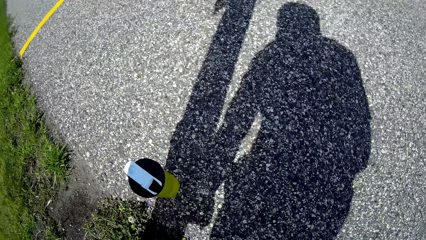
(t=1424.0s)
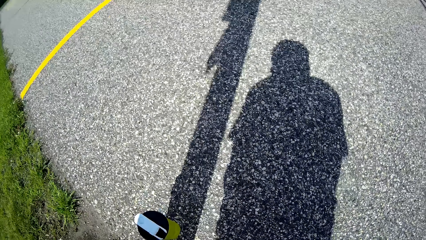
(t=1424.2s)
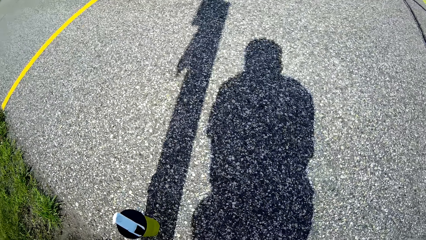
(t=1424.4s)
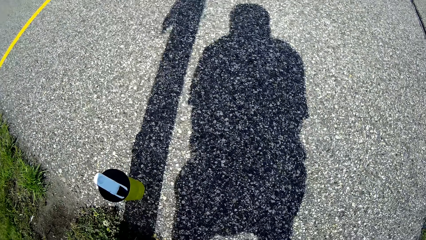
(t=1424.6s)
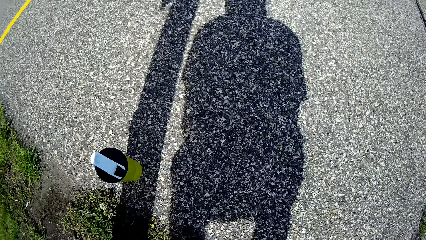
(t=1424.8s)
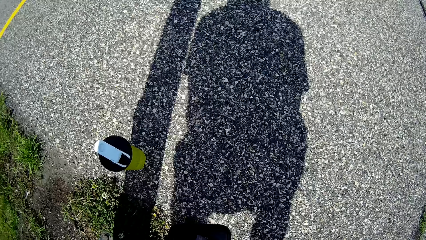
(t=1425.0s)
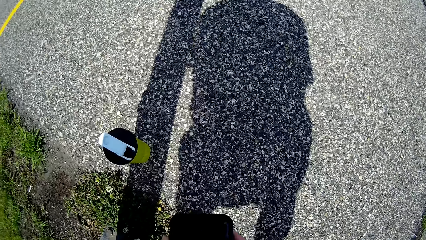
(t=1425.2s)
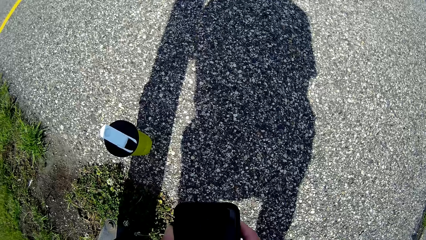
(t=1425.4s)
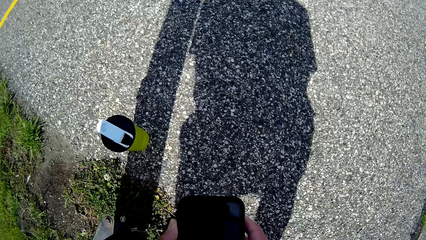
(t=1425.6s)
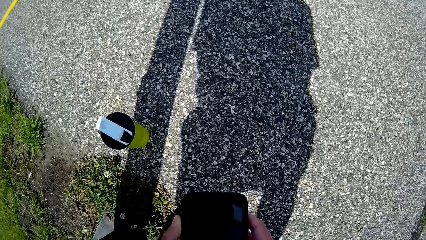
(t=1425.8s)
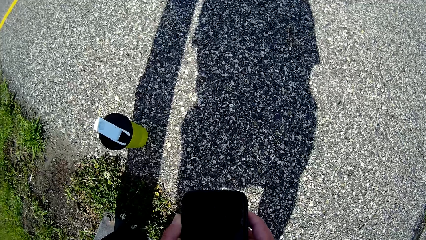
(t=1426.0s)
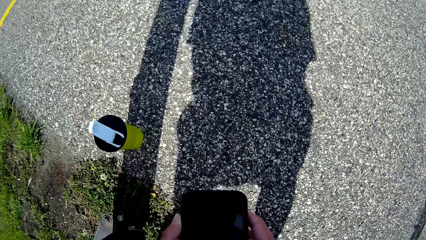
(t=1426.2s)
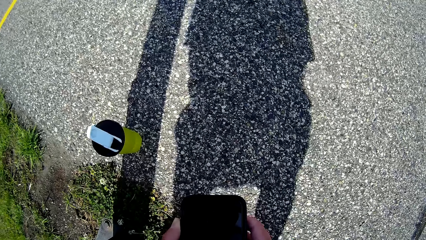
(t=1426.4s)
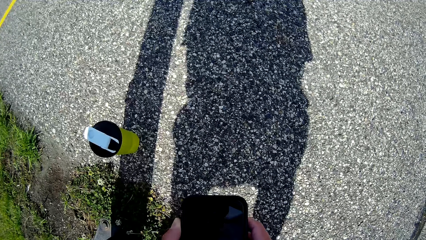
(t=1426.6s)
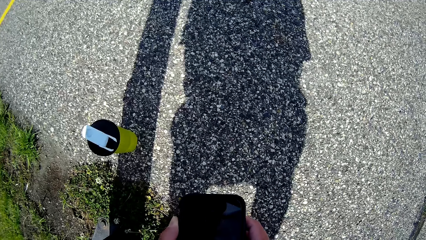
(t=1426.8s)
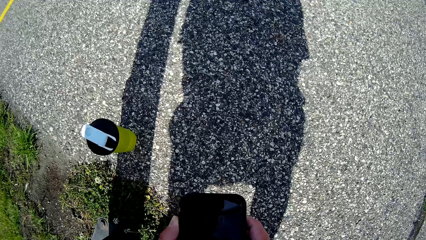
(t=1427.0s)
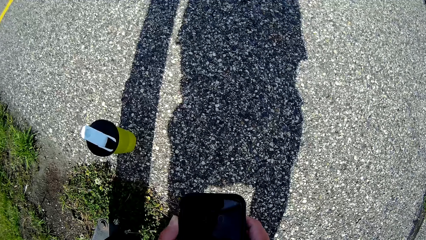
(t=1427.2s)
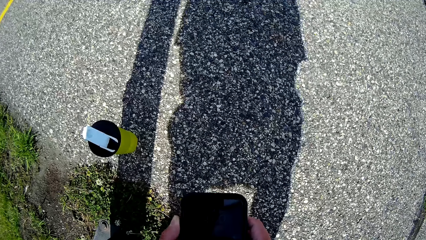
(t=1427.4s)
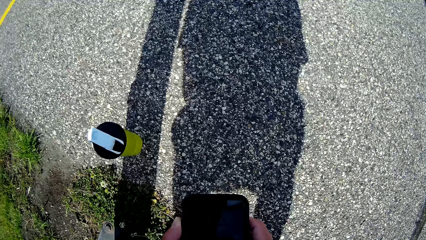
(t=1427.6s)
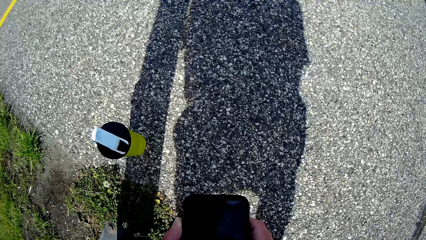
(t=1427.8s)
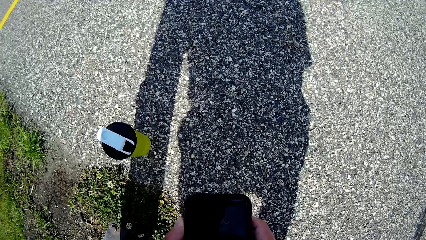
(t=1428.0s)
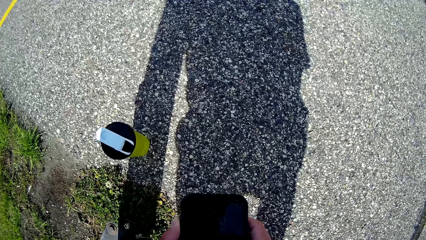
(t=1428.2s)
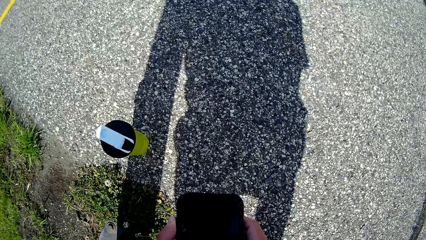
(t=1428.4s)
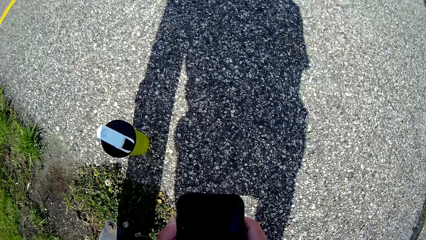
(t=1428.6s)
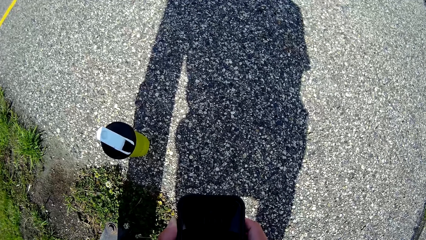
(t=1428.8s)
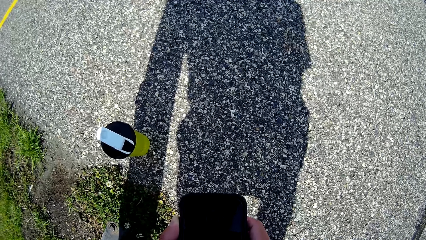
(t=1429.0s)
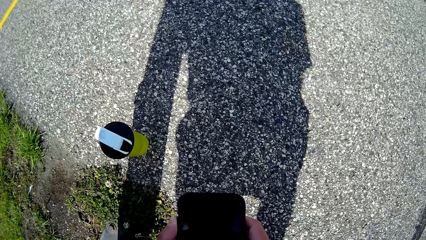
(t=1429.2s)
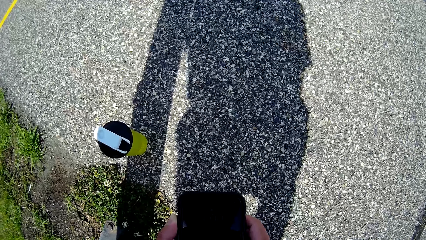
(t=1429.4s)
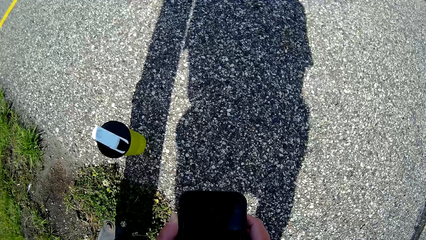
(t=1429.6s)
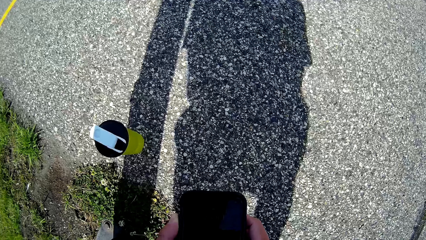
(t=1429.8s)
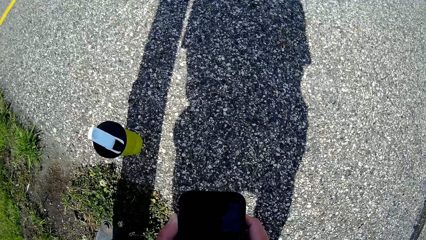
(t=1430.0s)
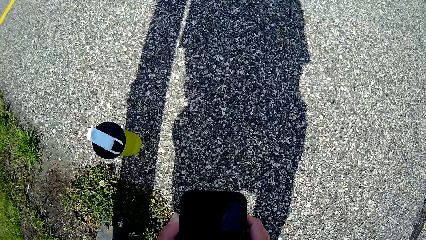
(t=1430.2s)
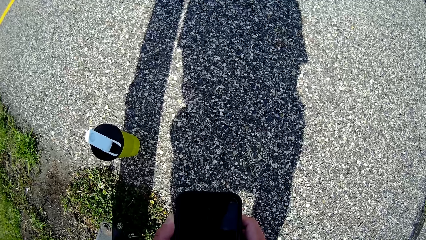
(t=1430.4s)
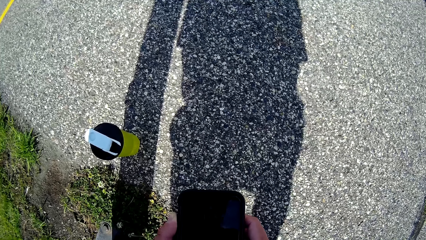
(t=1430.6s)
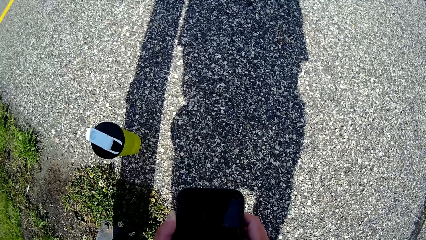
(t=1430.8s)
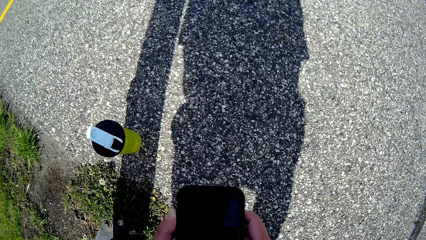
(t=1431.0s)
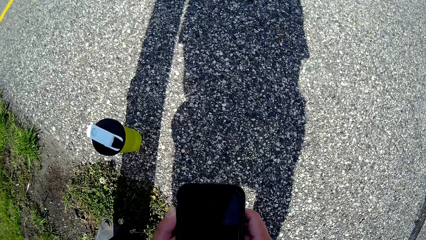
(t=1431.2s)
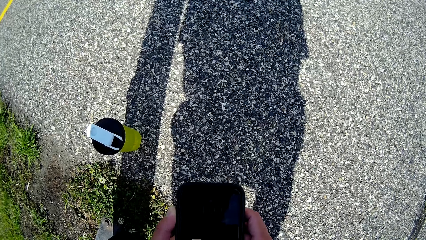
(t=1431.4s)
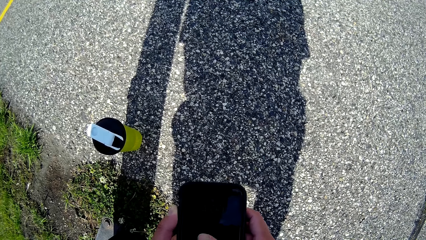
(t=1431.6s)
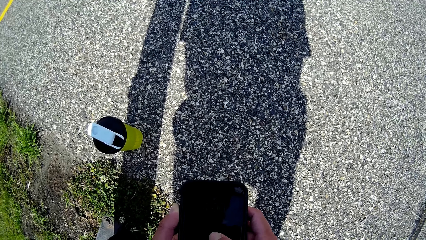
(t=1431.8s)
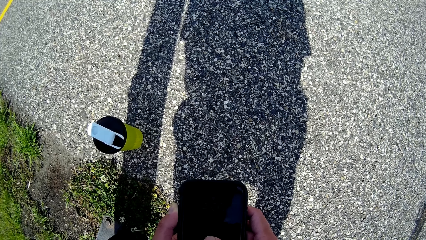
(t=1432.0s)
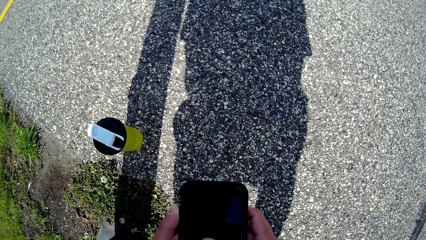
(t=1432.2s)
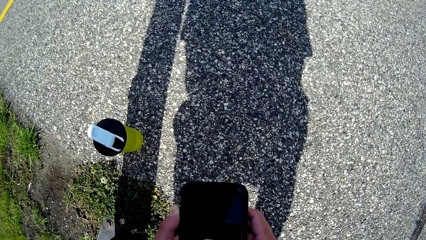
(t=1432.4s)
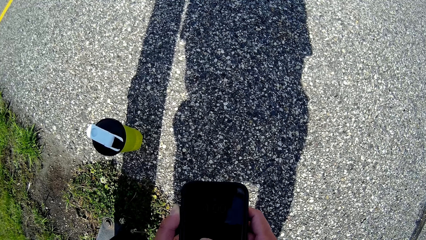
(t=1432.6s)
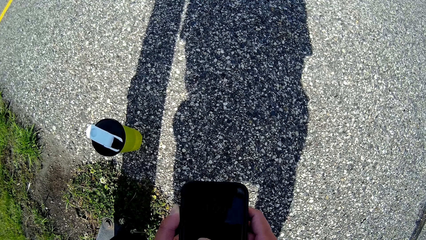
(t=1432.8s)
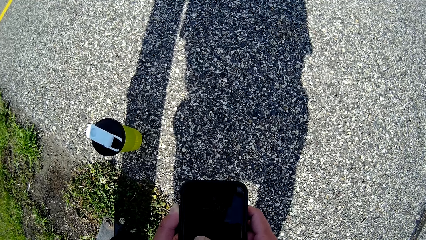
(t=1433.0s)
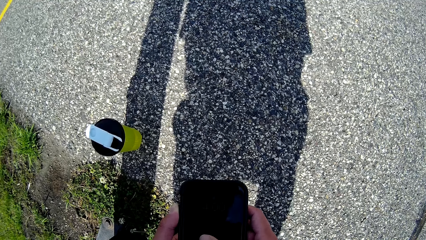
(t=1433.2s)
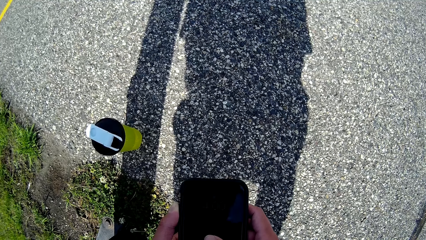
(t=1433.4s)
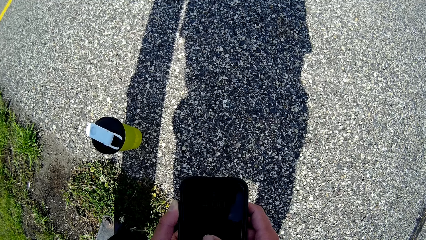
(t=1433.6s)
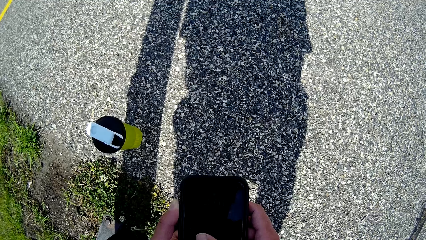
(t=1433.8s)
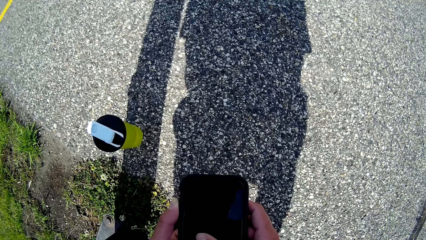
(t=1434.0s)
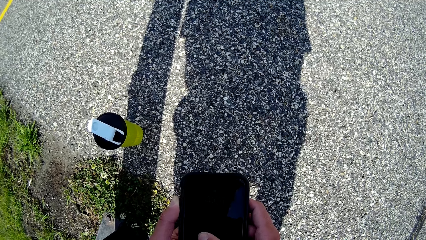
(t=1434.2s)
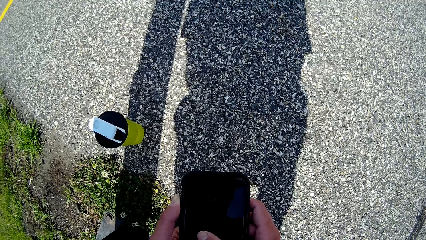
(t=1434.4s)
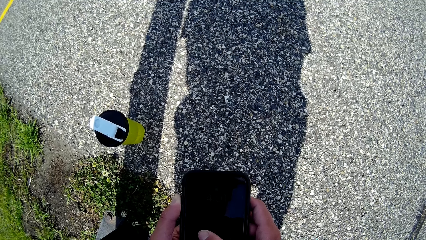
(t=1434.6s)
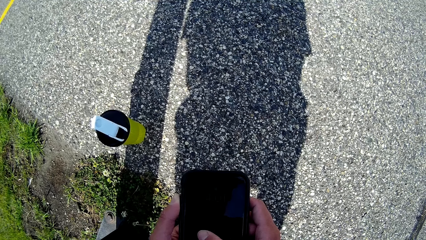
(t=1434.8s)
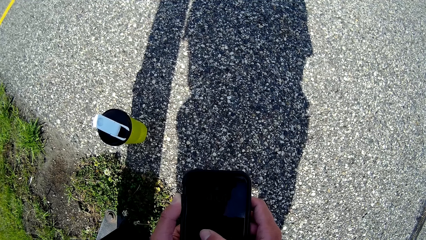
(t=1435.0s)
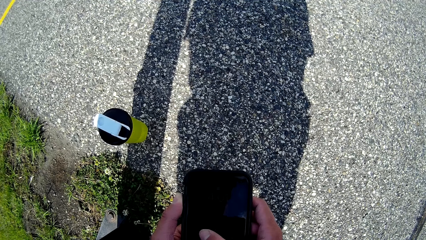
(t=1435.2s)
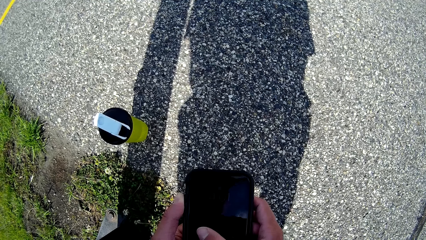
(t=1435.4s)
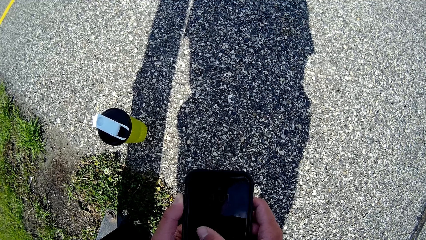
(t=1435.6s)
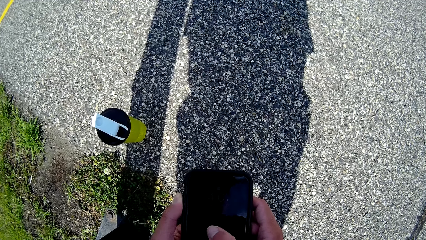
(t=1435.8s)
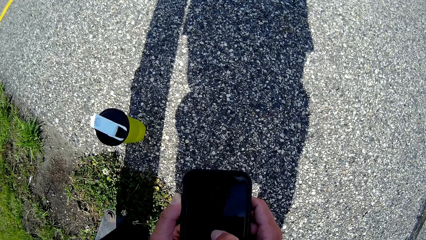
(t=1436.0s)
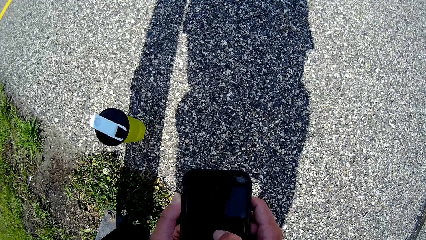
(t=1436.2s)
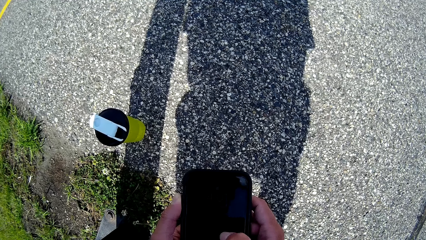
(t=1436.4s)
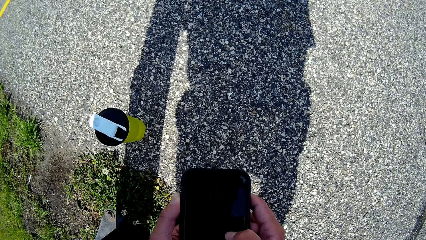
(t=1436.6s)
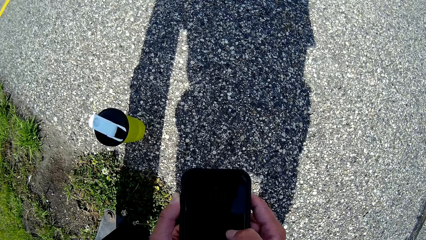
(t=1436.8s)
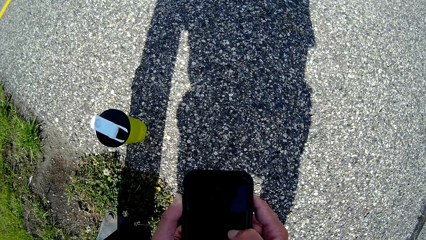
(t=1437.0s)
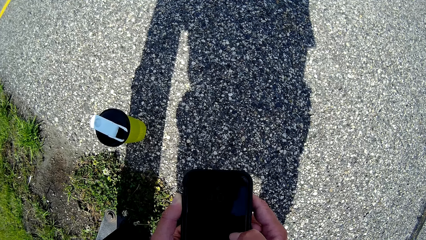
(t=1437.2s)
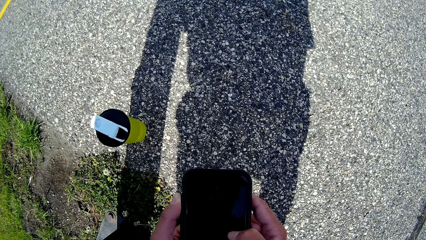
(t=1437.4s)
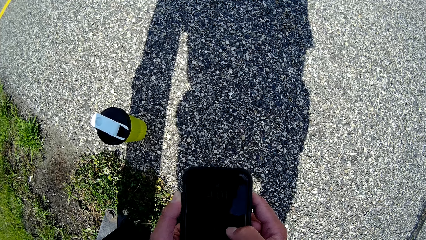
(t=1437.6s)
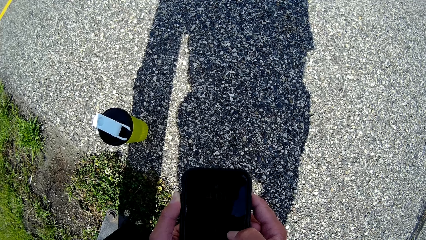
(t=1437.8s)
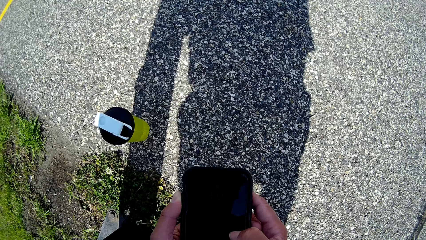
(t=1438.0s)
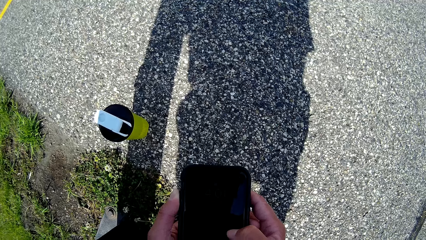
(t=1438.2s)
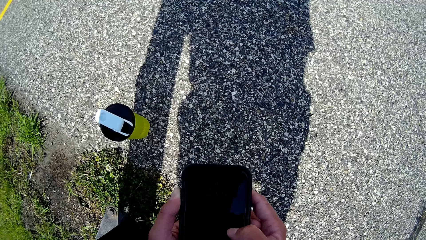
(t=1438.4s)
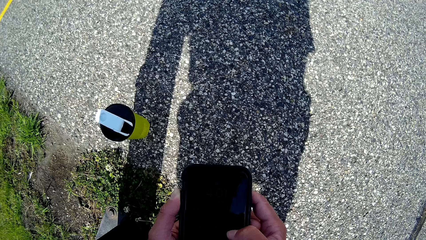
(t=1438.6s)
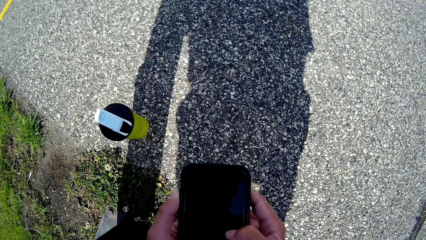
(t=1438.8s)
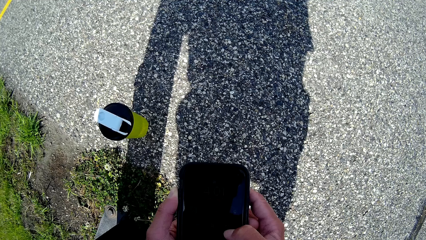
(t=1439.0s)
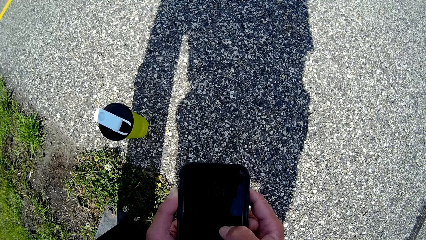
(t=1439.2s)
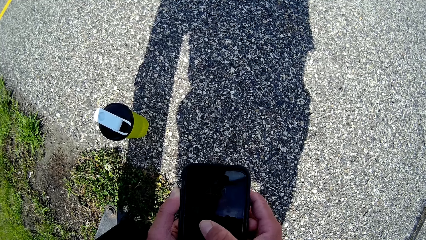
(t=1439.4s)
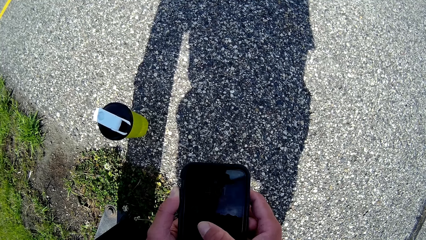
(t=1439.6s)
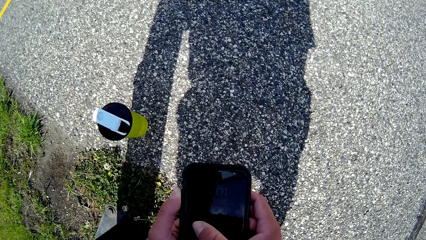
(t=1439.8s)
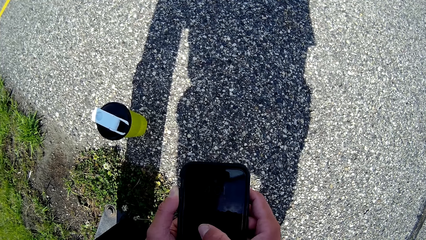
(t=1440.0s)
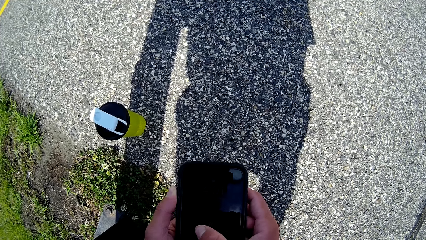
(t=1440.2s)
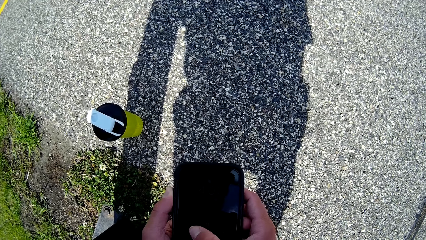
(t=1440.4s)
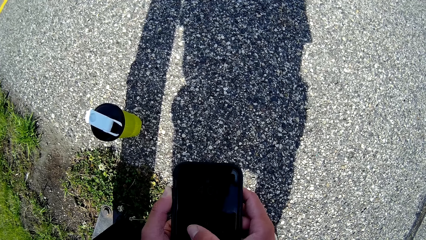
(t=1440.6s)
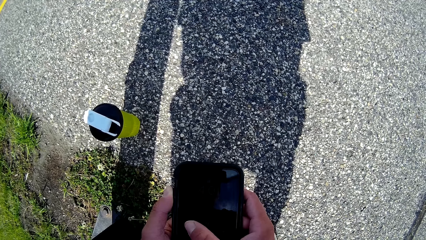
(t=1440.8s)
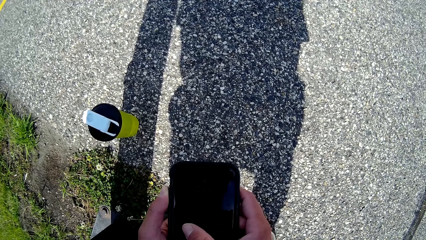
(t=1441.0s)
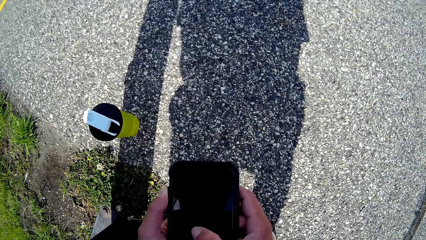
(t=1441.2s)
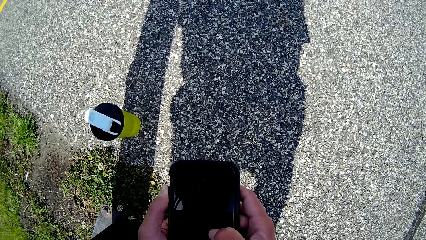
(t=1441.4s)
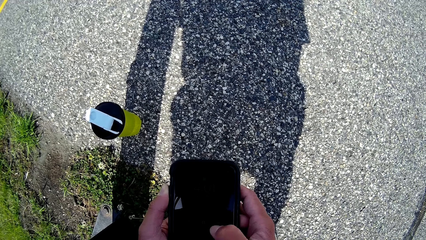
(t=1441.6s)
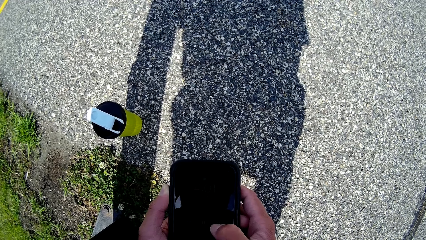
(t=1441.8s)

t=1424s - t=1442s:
The camera wearer bends. He uses his phone. He looks at the phone. He scrolls the phone. He speaks. He uses his phone.
